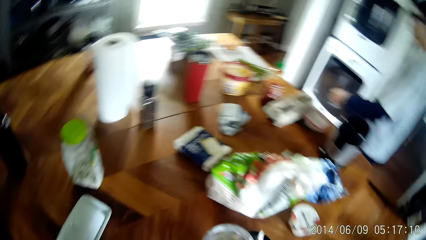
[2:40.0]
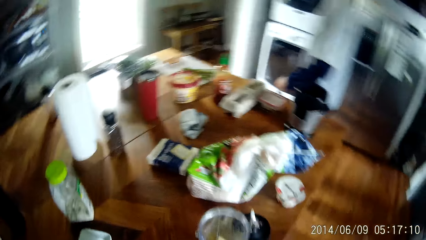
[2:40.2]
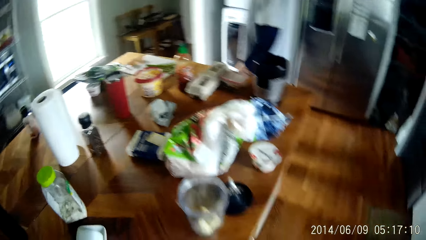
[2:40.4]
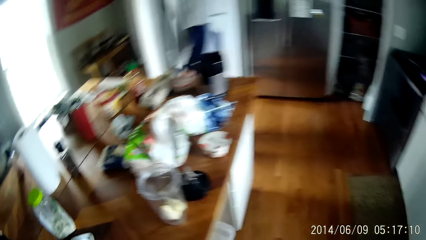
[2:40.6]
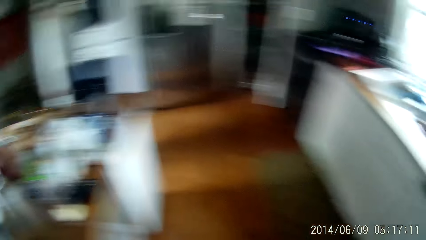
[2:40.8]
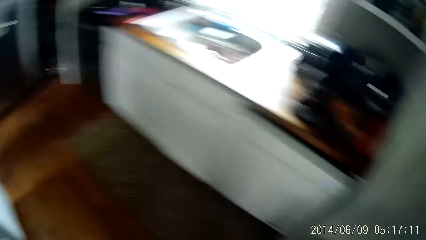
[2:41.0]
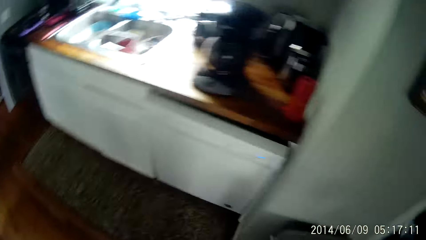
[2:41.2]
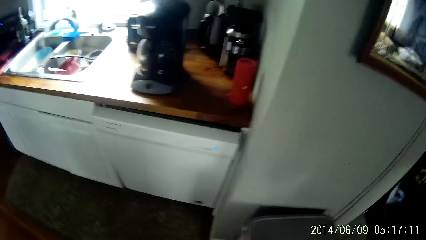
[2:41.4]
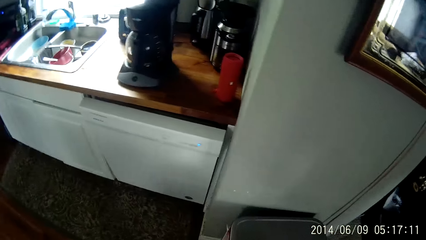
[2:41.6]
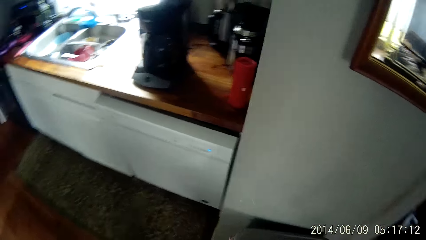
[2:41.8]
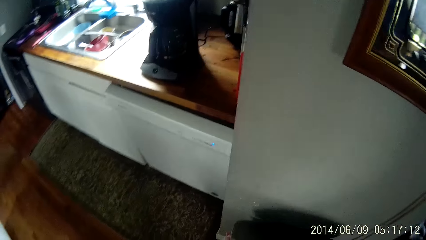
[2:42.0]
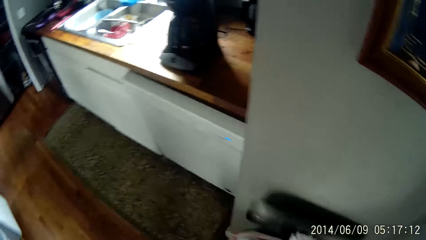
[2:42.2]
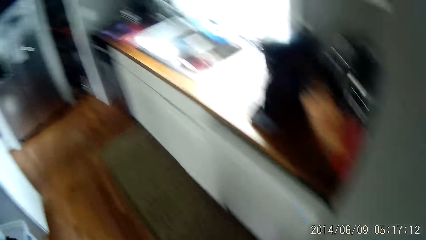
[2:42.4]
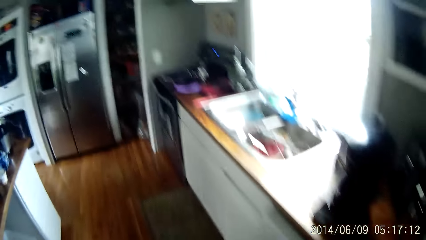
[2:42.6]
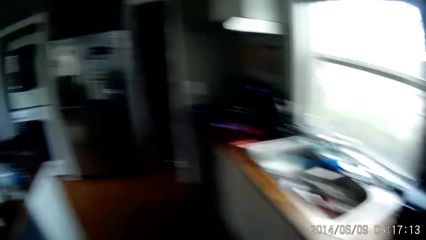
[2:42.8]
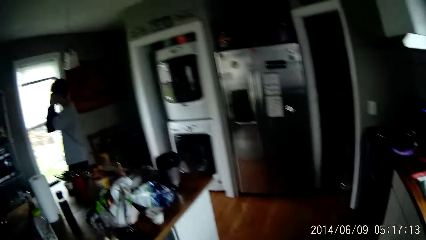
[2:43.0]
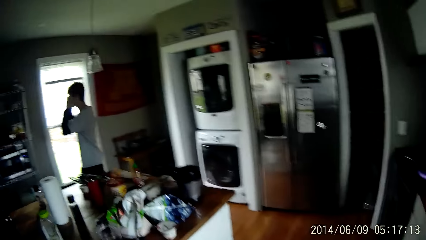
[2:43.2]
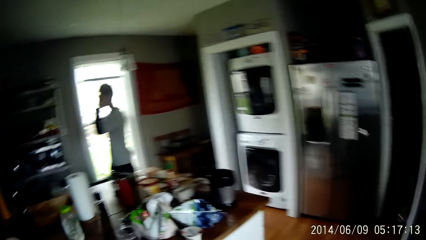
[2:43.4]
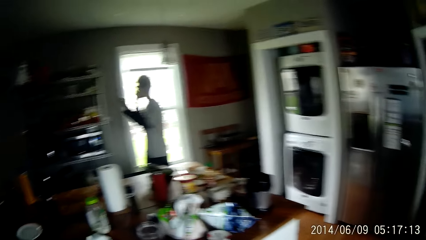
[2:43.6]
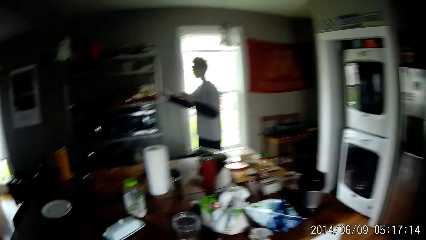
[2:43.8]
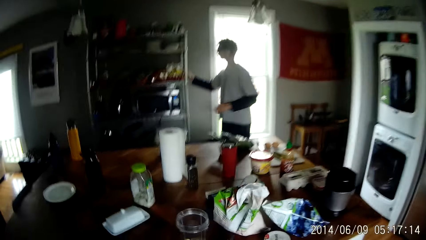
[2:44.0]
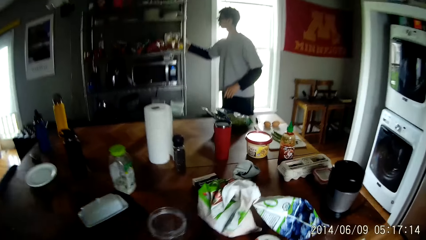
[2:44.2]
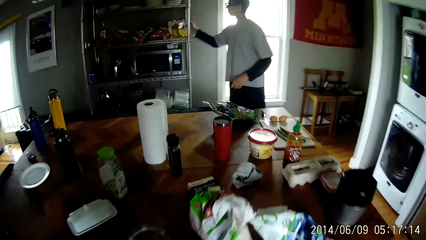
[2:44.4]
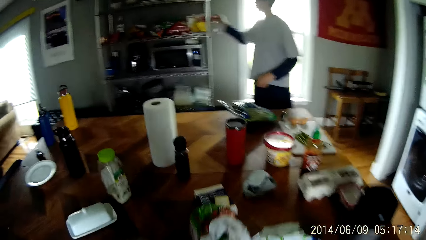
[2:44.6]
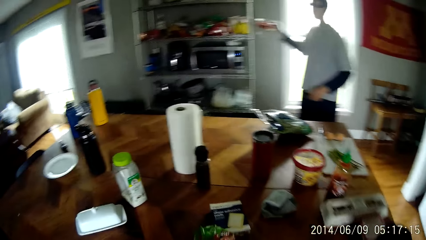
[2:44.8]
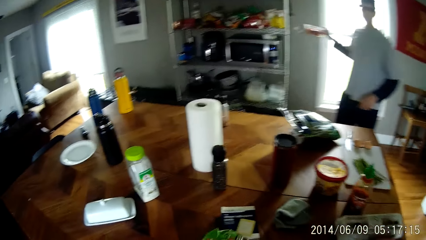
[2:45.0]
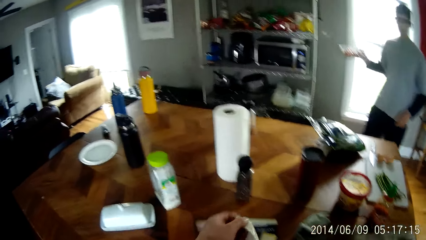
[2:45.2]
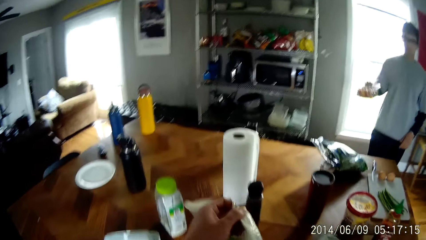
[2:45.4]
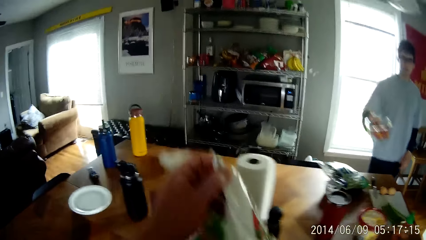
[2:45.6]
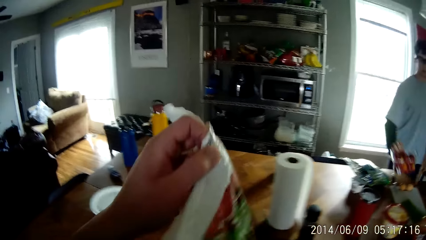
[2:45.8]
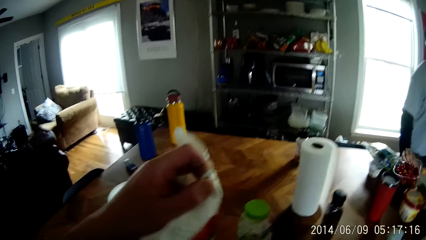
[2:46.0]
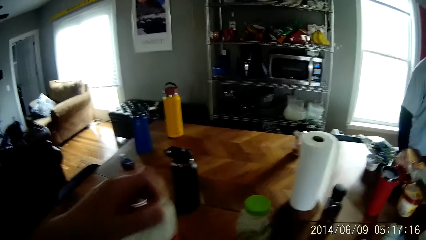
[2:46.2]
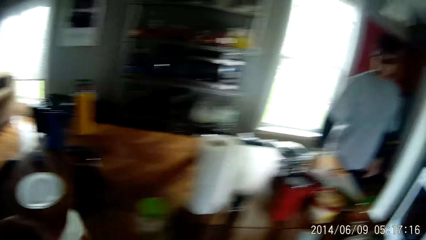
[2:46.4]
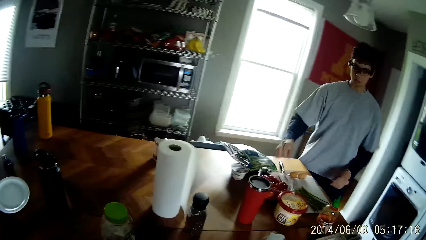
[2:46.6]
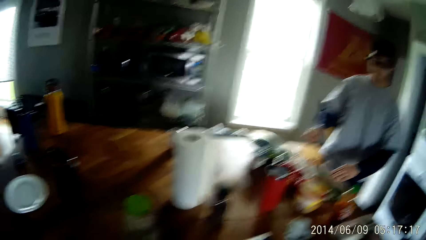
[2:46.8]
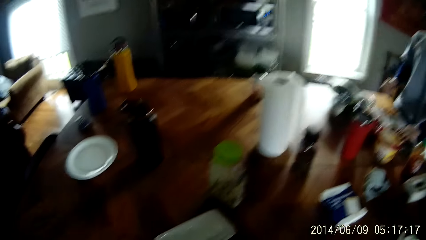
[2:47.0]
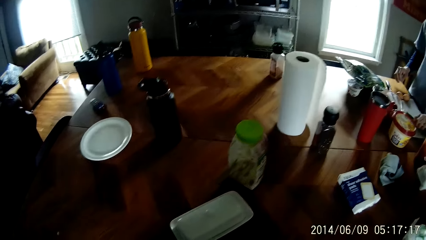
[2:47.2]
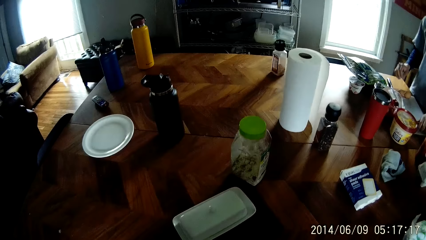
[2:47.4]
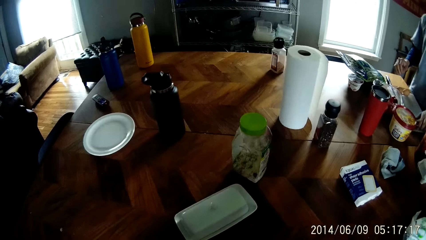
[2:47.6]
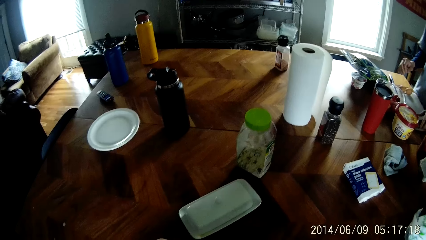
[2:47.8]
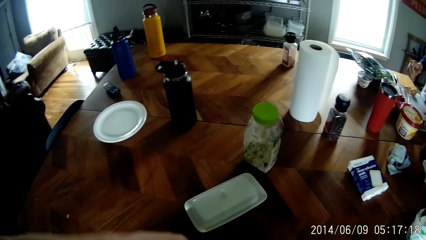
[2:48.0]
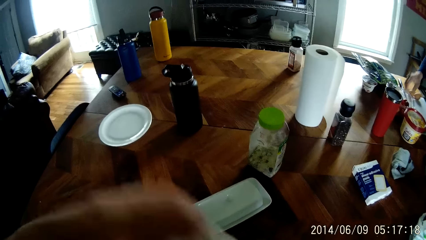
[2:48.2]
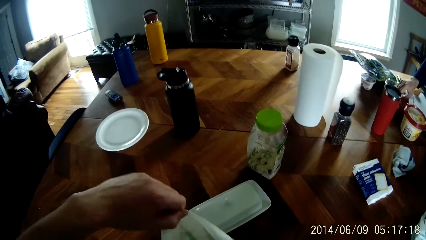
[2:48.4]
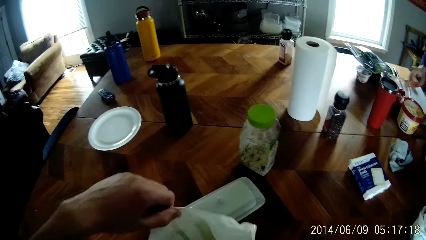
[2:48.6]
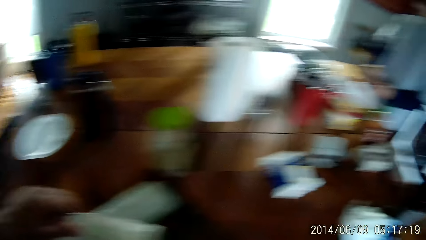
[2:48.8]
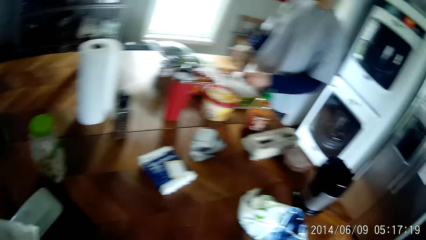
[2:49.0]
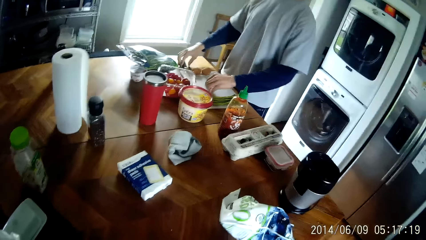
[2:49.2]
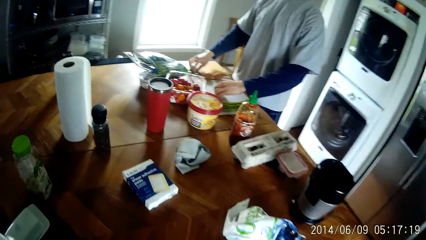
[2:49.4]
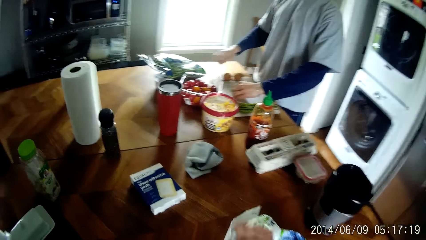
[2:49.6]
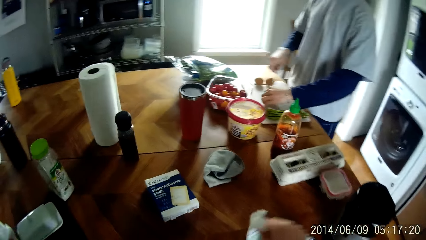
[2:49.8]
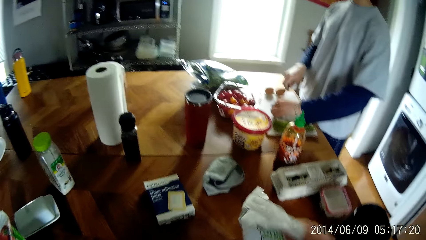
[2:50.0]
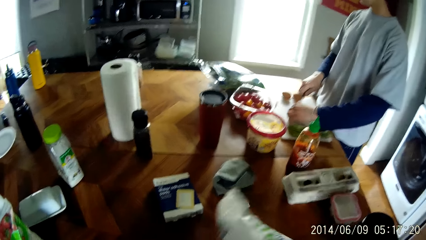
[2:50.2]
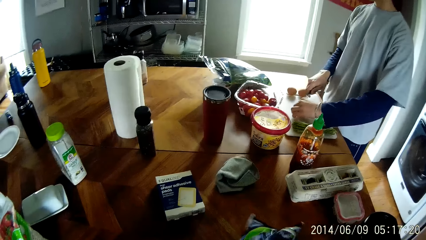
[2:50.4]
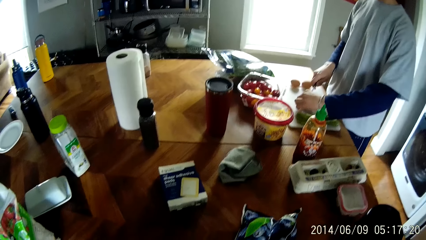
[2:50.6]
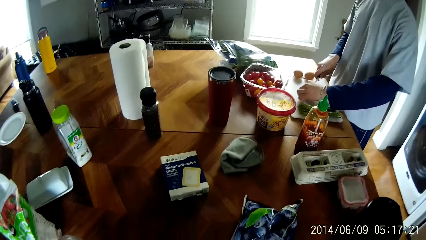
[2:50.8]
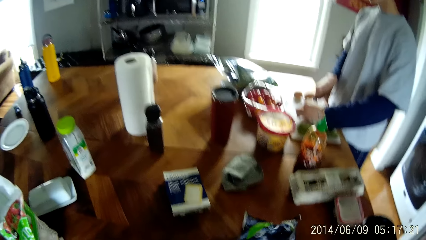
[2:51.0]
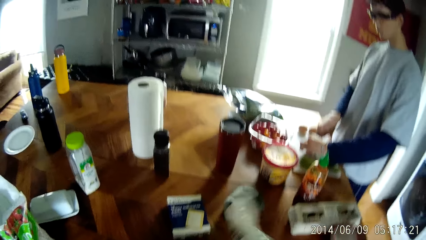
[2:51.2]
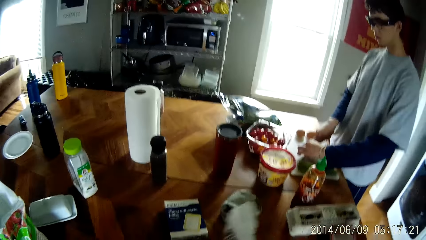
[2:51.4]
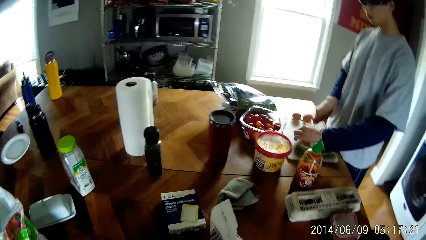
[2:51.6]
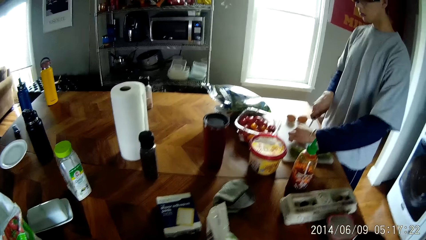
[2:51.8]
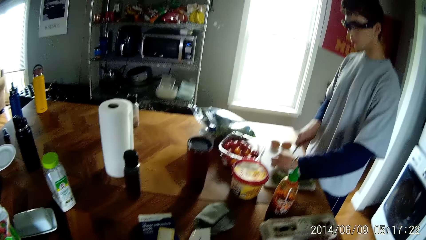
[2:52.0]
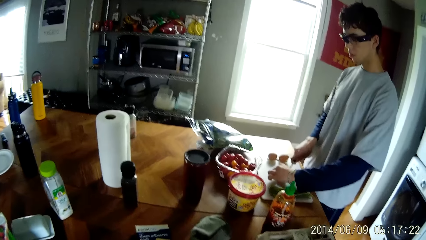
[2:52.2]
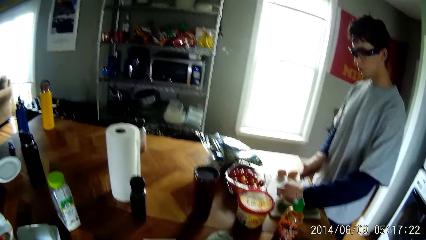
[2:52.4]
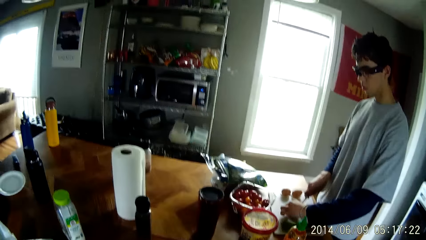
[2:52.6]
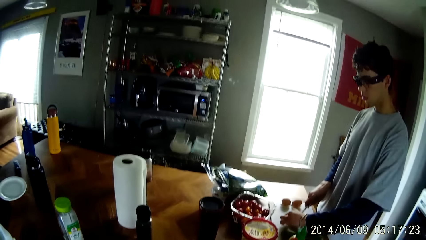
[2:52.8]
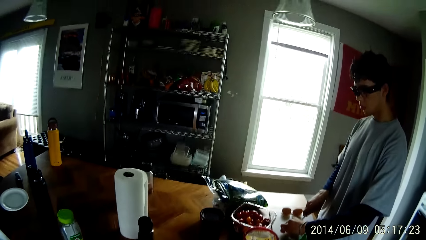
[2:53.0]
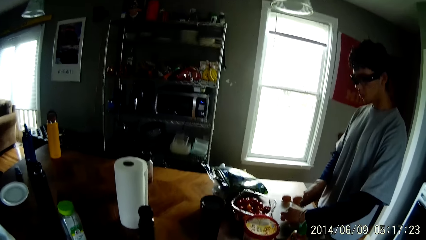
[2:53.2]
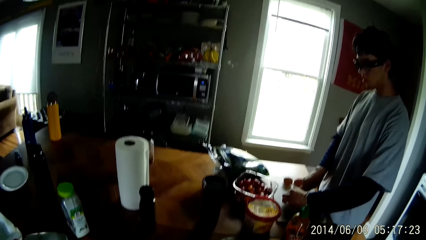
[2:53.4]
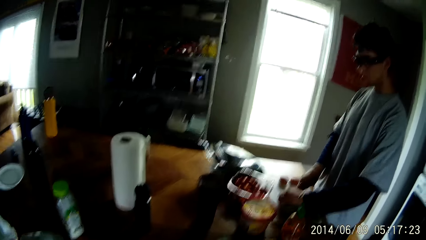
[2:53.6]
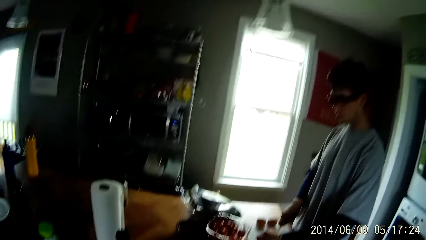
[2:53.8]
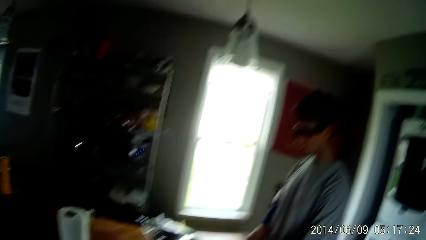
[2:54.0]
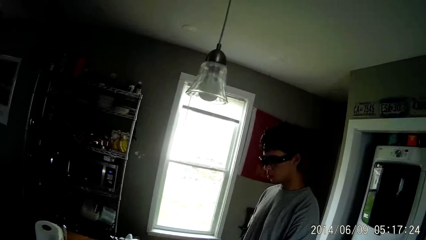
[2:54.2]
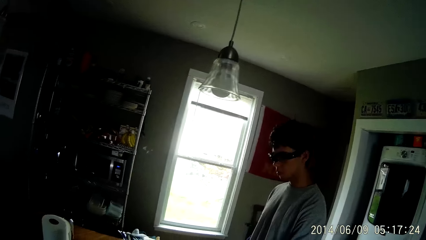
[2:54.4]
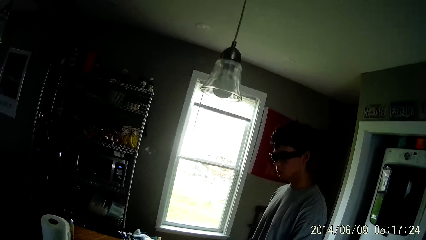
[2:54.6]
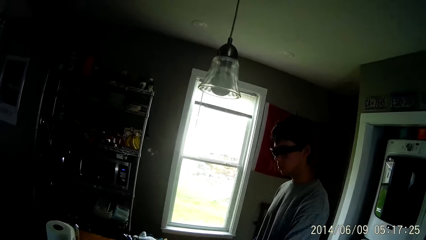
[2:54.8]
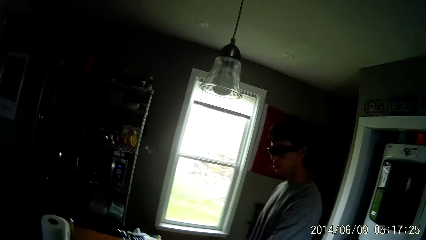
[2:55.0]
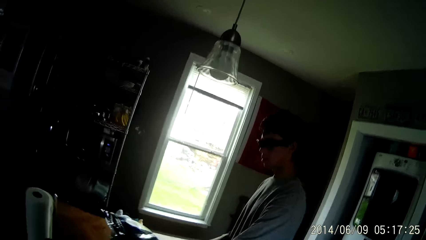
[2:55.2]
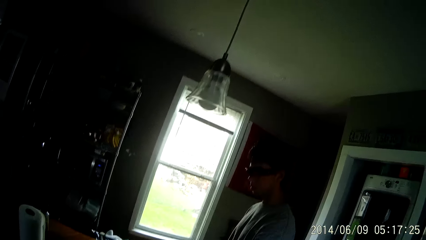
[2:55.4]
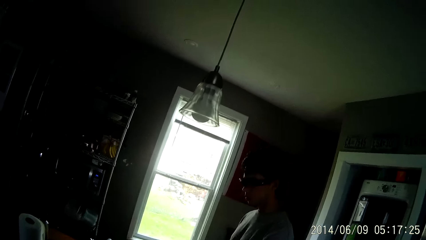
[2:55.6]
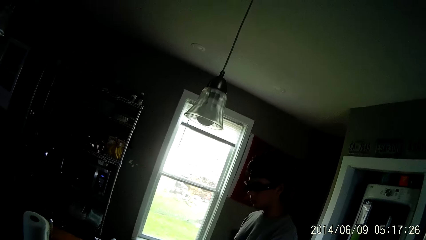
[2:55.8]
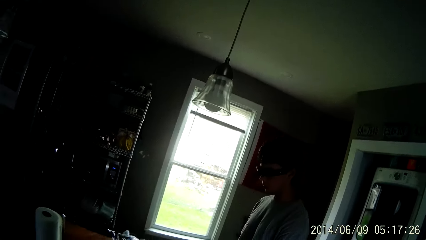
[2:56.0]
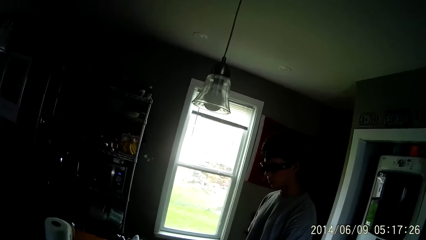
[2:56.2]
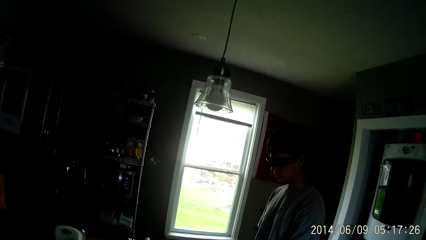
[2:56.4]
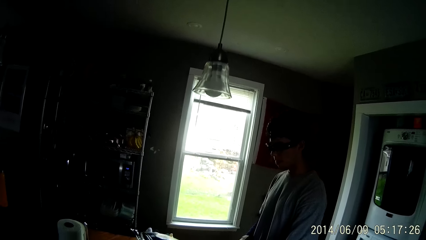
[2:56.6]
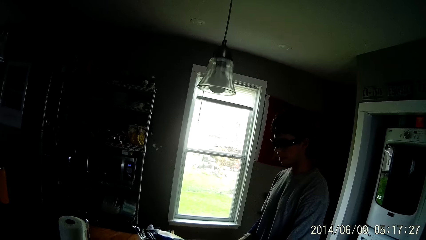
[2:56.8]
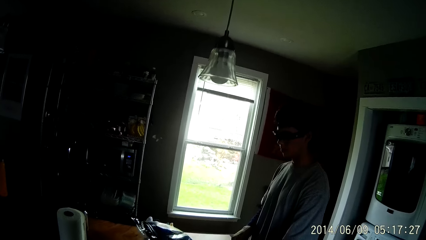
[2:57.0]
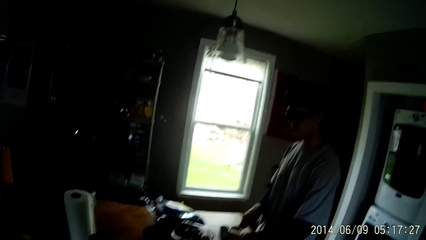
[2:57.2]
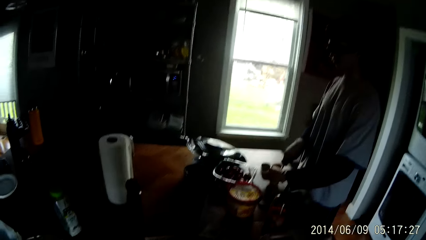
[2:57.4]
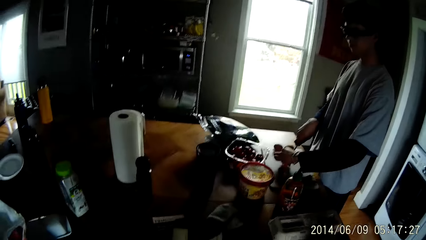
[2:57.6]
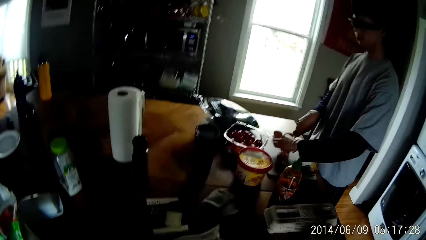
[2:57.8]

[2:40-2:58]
A man moves around the room. The camera wearer looks around. The man picks a pack of tomatoes from a shelf with his right hand. The camera wearer places something on the table. The man places something on the table. The camera wearer does something, opens a sachet on the table with his hands, and adjusts the sachet on the table with his right hand. The man picks up a knife, and cuts a tomato on the cutting board on the table with the knife in his right hand. The camera wearer turns the paper. He interacts with the man. He does something.
